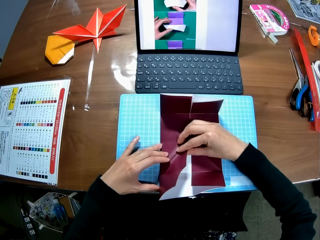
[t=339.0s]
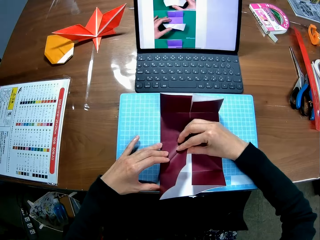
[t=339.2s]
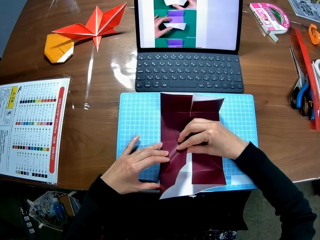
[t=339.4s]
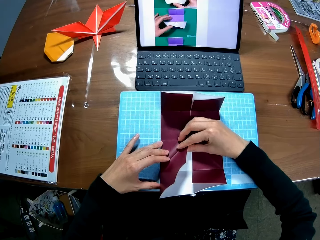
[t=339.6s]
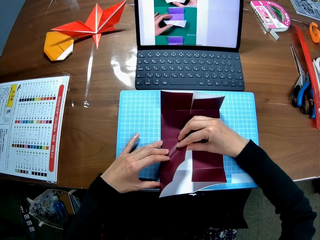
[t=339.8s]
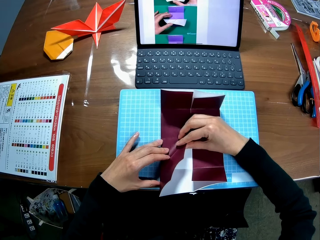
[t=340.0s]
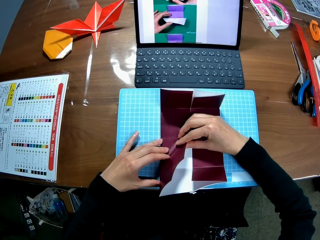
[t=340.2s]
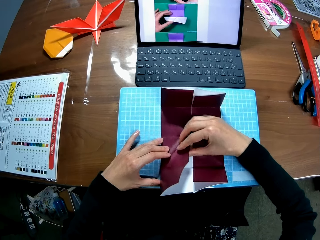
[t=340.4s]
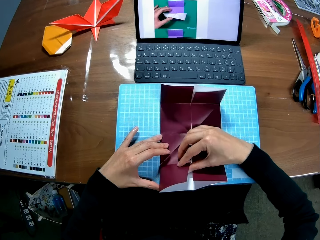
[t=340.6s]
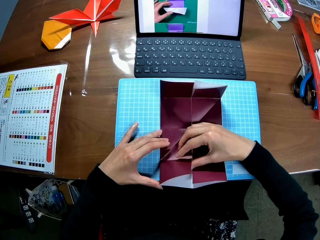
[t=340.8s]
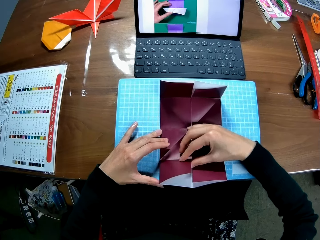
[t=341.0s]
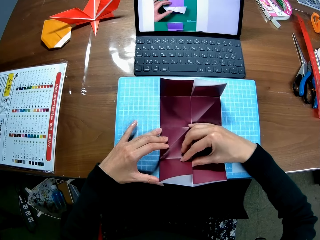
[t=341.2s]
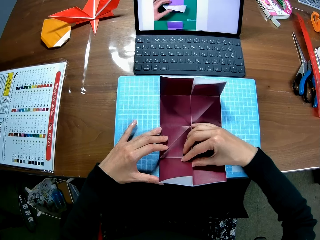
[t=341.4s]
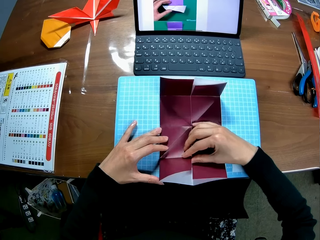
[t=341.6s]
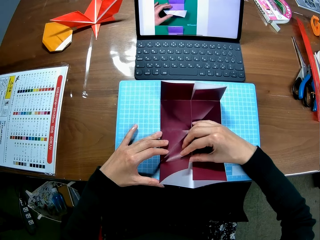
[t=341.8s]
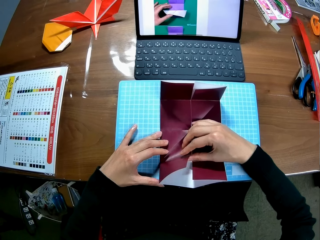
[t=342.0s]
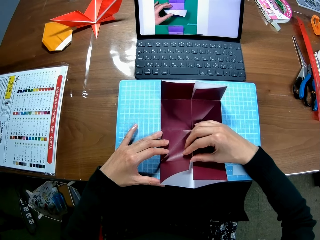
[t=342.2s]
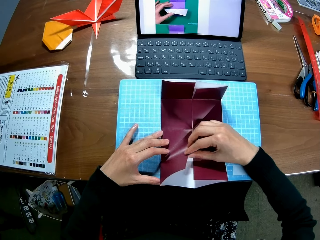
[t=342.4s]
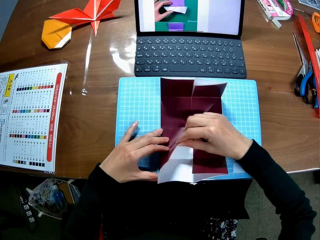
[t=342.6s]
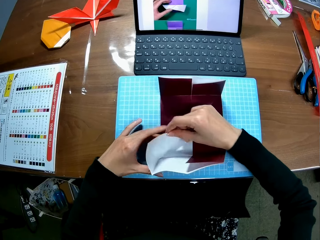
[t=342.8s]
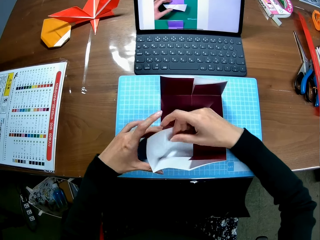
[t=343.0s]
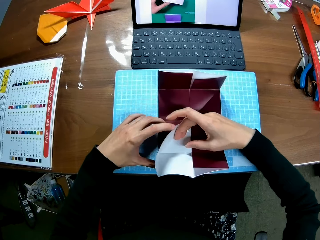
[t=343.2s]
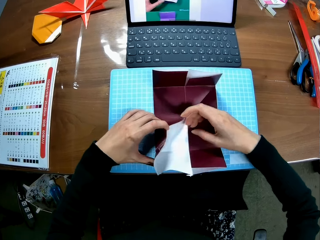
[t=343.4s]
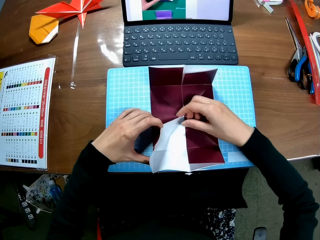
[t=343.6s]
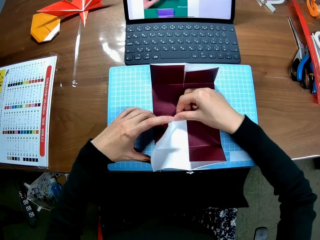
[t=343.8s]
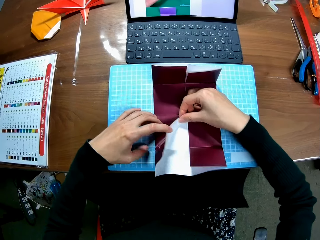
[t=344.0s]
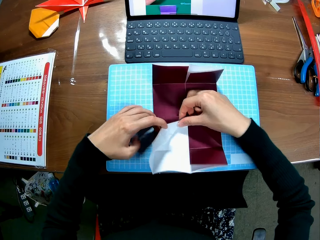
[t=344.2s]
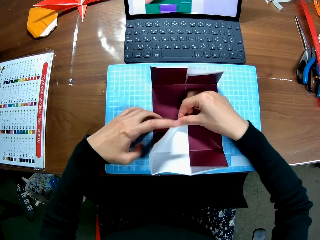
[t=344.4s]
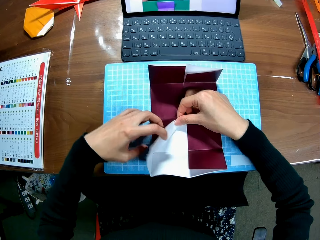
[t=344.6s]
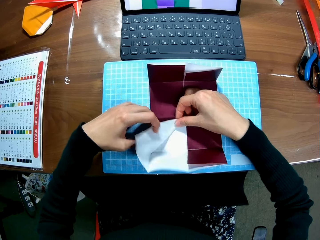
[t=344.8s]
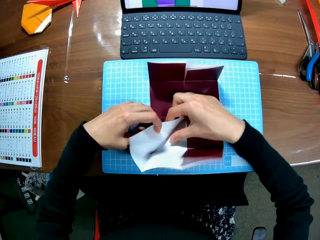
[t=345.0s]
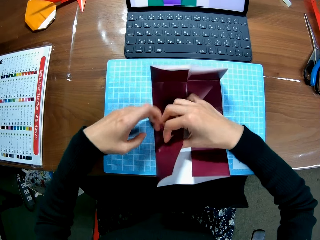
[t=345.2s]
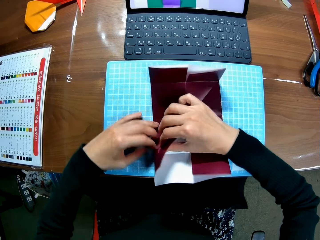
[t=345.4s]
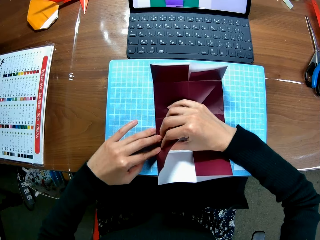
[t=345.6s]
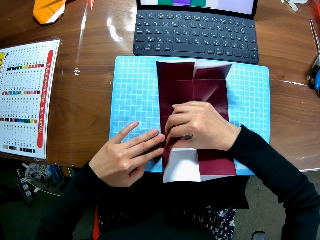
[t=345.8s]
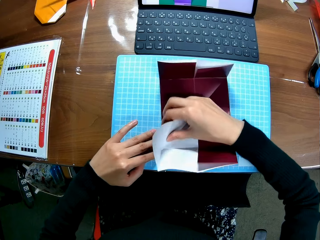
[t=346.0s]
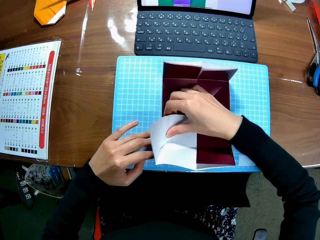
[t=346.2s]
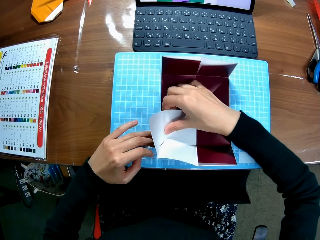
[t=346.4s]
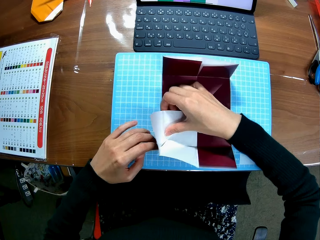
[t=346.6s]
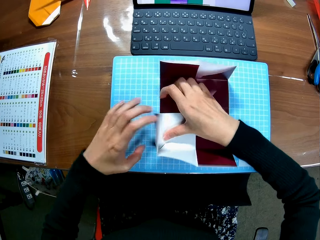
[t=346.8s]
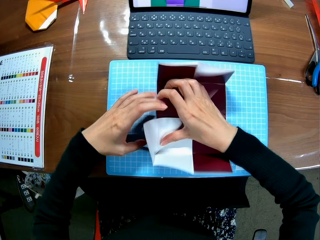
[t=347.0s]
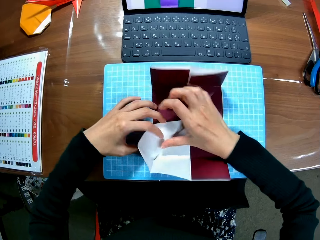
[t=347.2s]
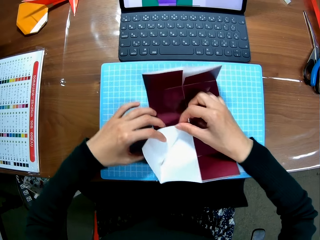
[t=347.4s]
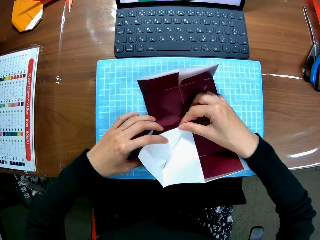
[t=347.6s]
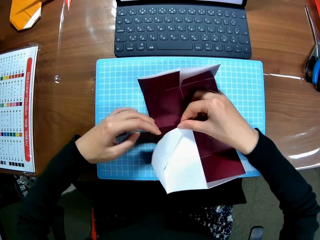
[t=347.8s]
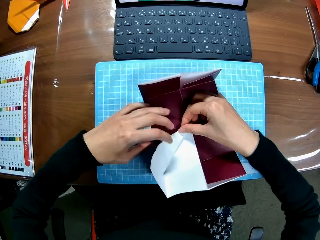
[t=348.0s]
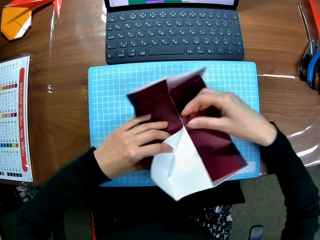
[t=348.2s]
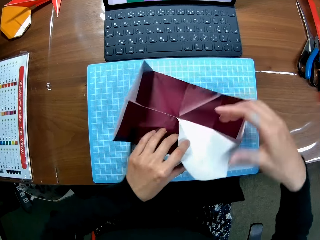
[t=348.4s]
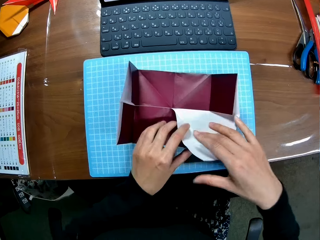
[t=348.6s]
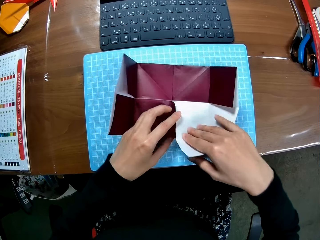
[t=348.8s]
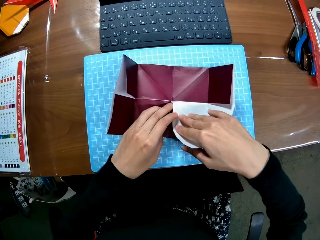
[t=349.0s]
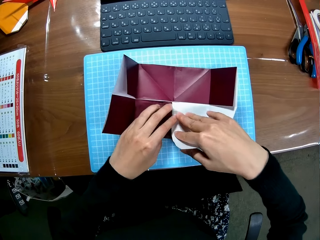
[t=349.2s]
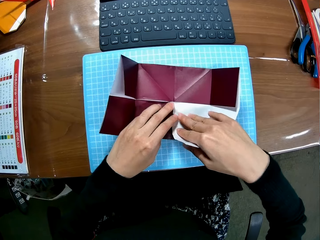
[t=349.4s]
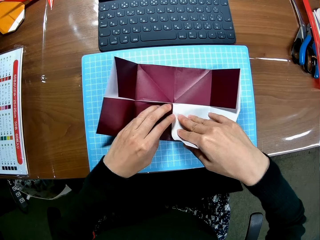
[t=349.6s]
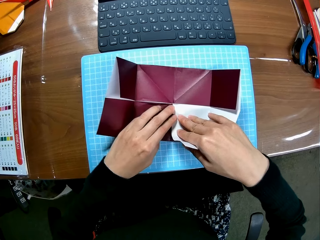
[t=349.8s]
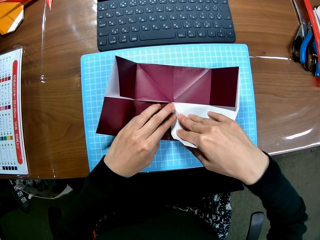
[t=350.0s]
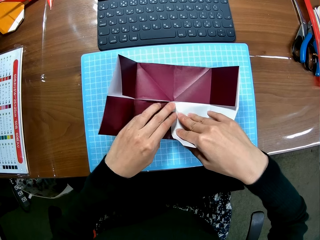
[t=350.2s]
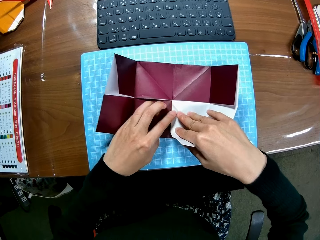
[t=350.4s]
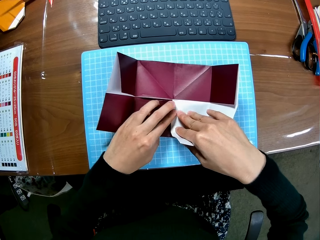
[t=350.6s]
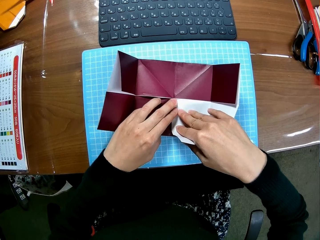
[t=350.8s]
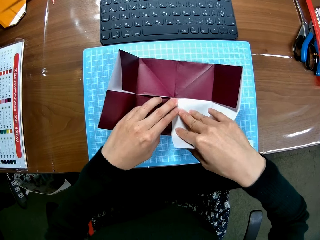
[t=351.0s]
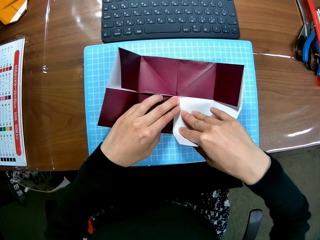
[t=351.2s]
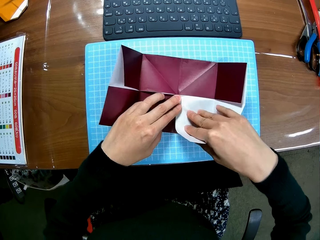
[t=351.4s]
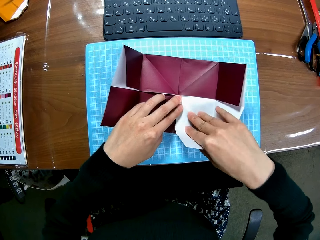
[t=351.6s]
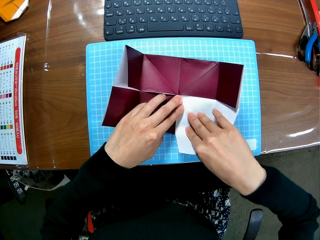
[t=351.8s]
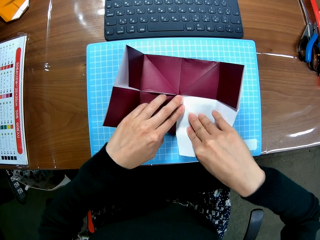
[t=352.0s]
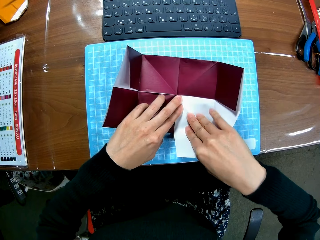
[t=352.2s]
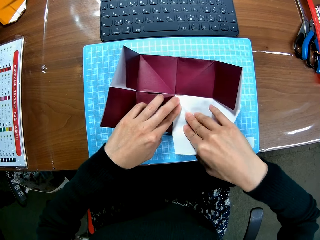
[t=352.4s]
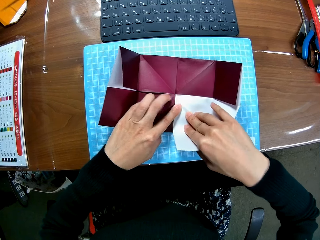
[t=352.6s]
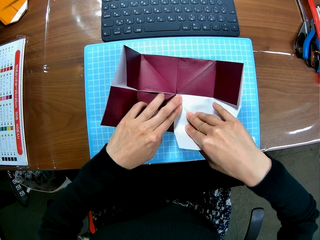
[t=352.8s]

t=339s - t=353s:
The camera wearer looks at the paperboard. They fold the paperboard.

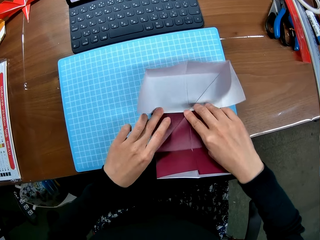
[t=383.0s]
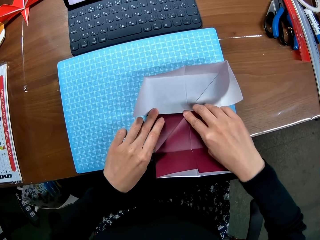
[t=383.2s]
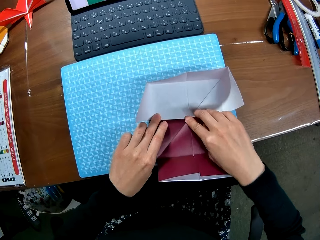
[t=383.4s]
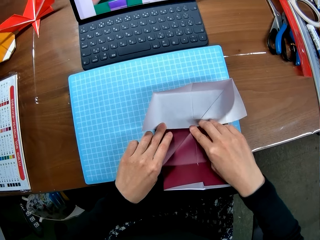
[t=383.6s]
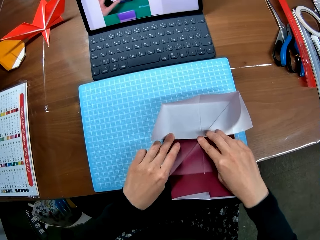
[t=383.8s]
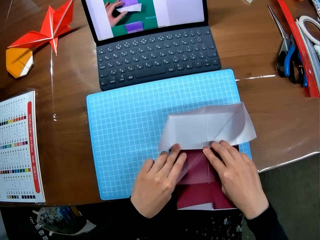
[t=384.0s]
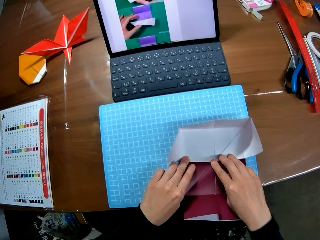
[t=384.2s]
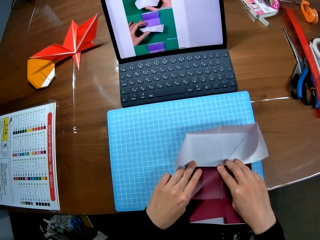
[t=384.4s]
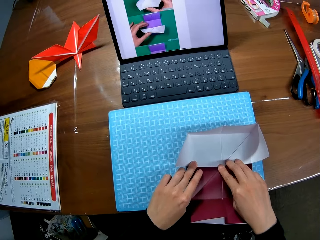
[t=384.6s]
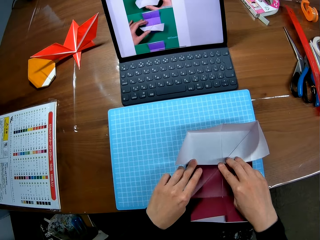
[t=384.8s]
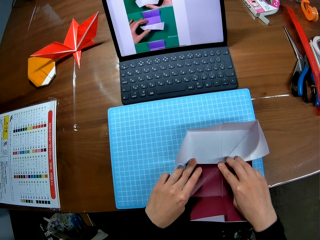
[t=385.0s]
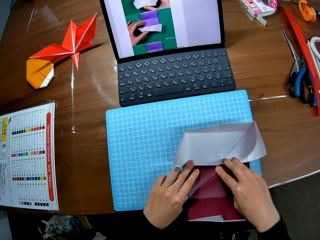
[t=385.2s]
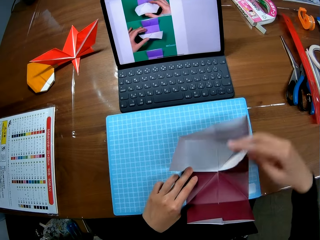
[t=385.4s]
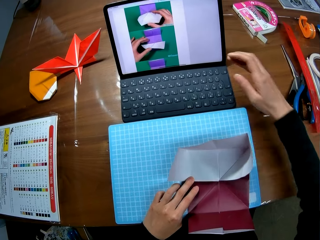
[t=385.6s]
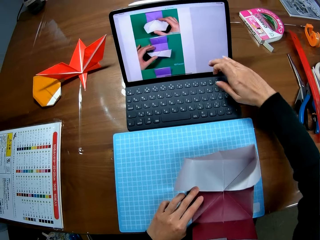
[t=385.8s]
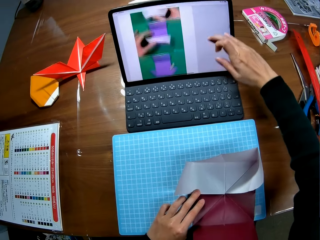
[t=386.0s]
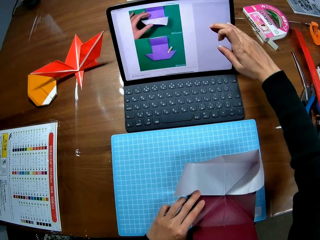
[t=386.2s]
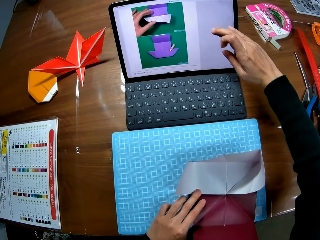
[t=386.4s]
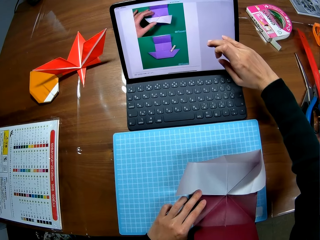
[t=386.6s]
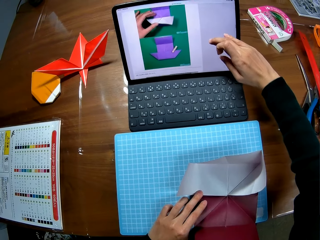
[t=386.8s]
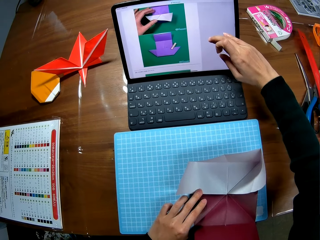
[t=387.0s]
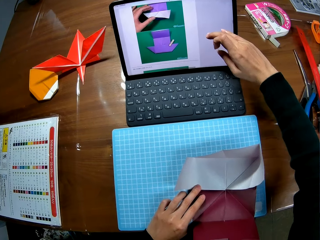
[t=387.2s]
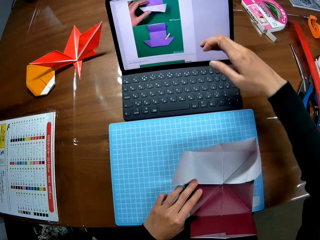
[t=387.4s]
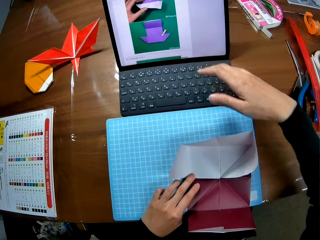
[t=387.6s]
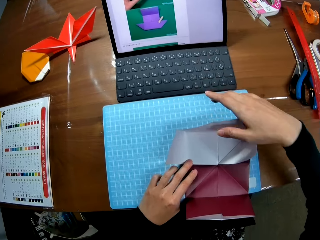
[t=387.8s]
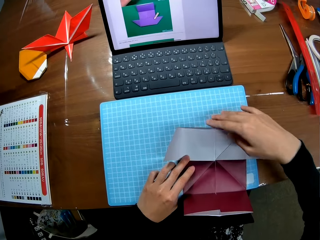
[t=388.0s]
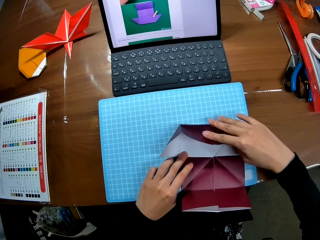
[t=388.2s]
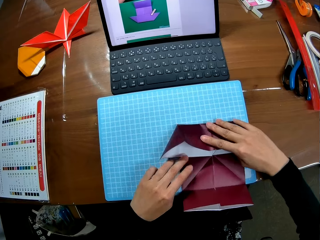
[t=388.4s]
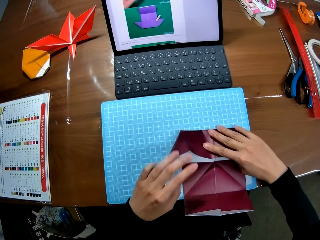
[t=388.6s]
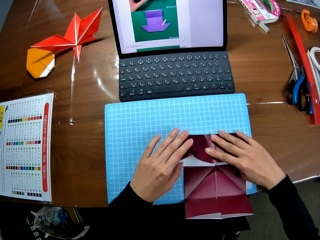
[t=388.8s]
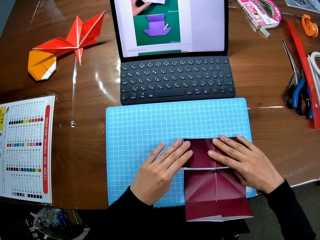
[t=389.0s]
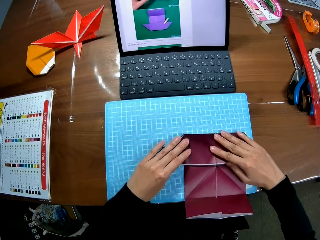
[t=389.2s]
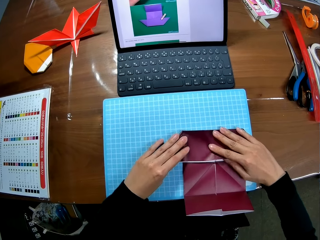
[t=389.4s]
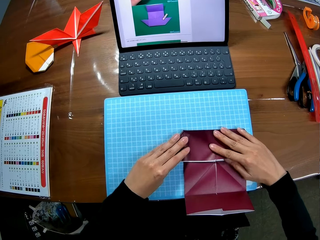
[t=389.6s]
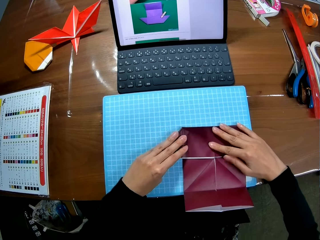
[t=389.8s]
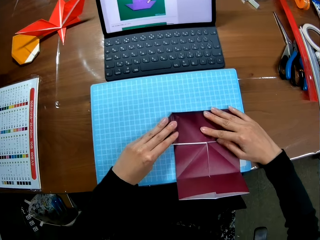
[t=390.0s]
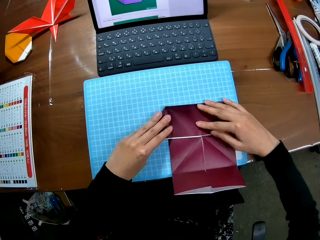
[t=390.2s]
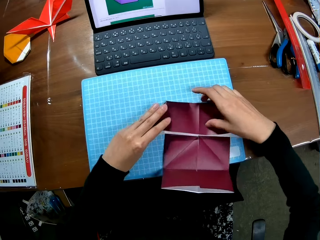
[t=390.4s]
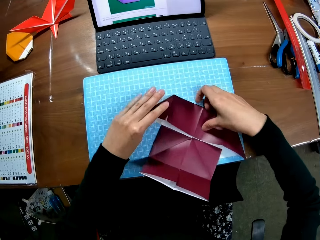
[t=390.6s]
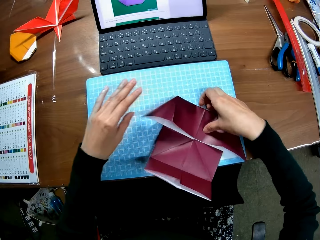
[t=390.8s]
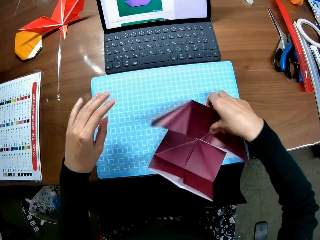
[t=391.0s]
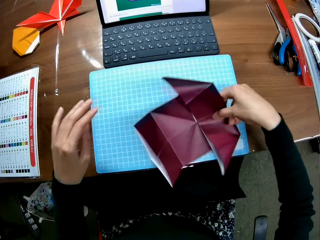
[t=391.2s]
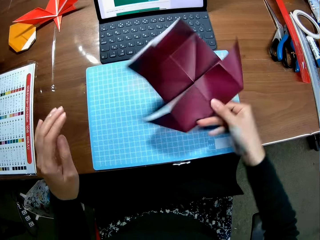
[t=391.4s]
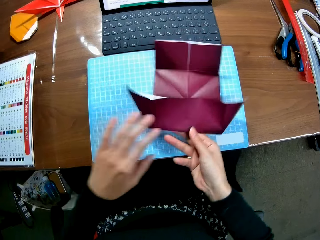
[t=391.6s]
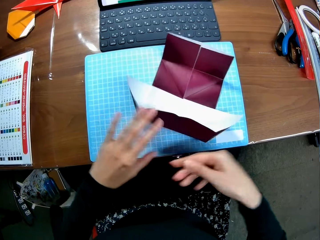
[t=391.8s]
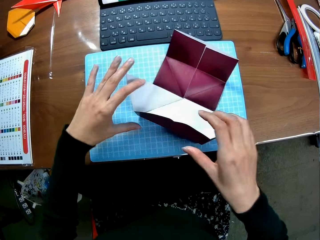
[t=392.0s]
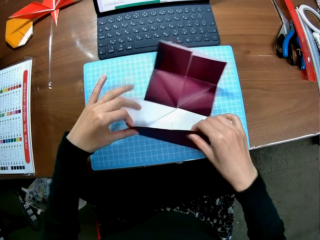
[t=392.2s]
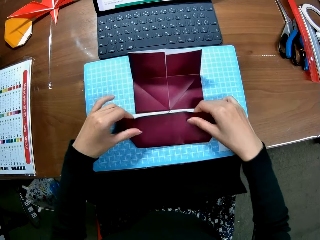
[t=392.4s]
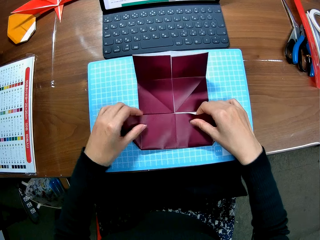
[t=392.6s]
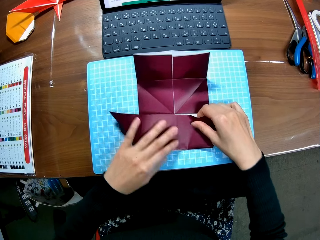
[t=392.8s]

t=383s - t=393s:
The camera wearer looks at the sketches on the laptop. They touch the screen. They operate the laptop. They look at the sketches on the laptop. They fold the paperboard. They rotate the paperboard.
